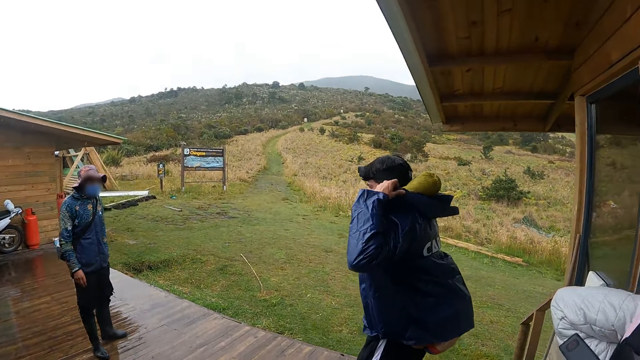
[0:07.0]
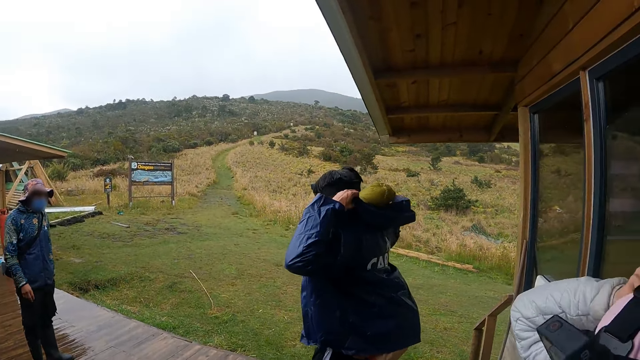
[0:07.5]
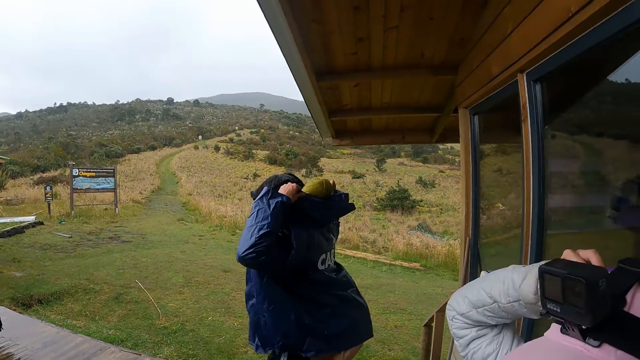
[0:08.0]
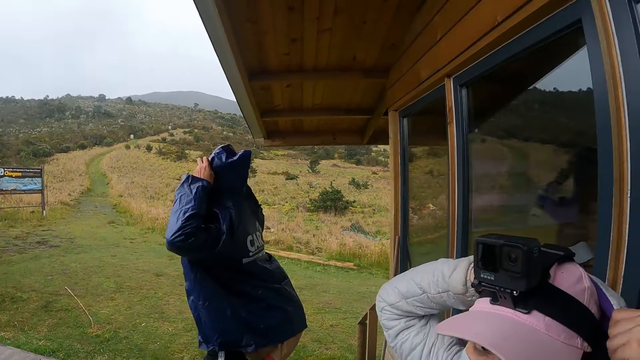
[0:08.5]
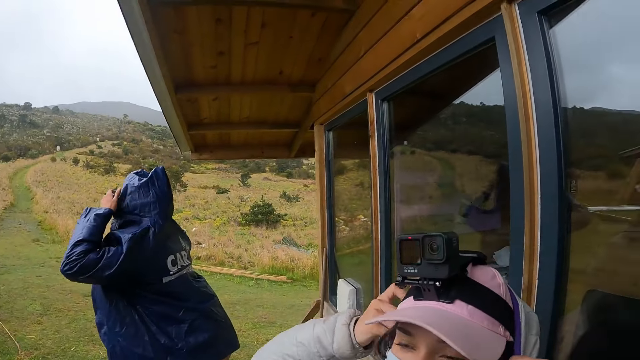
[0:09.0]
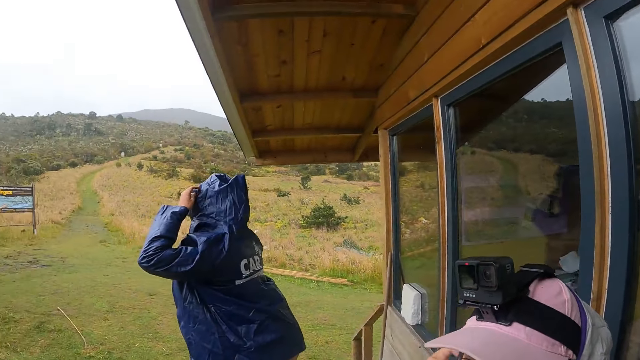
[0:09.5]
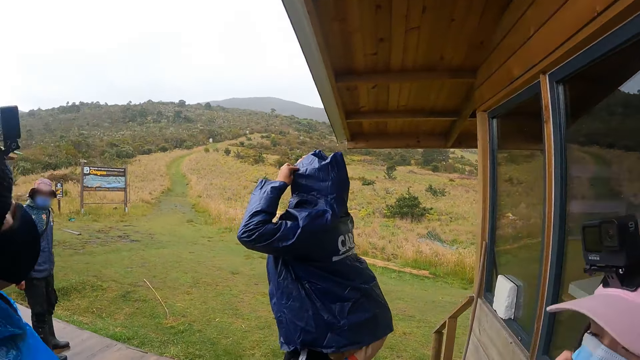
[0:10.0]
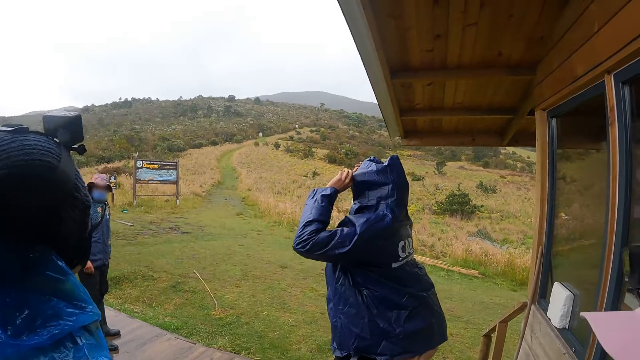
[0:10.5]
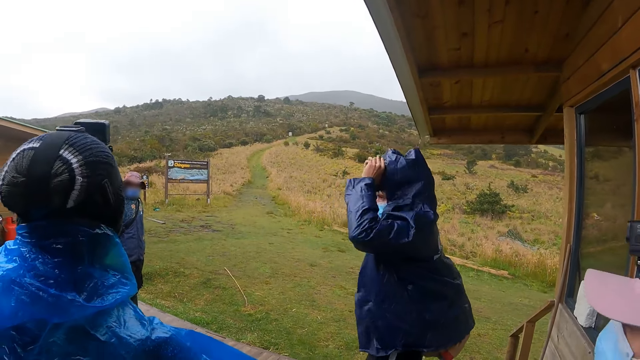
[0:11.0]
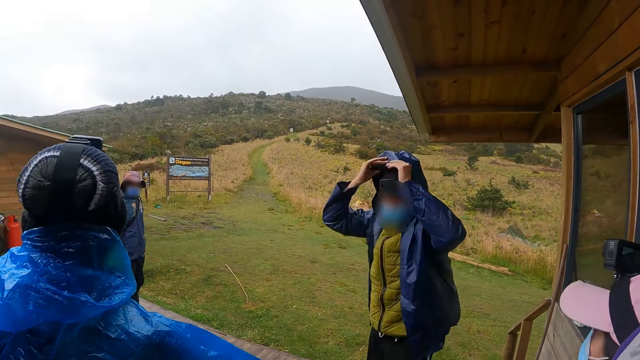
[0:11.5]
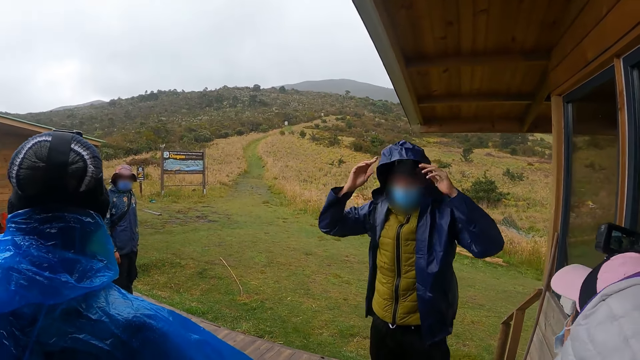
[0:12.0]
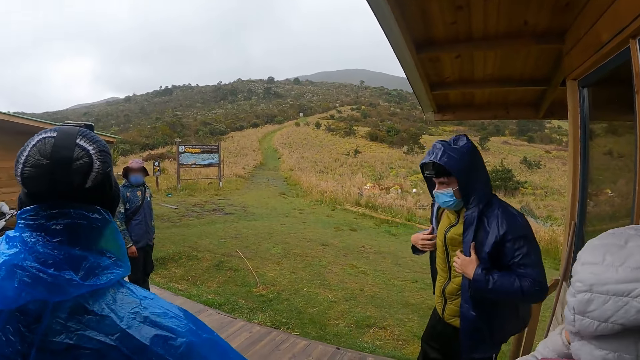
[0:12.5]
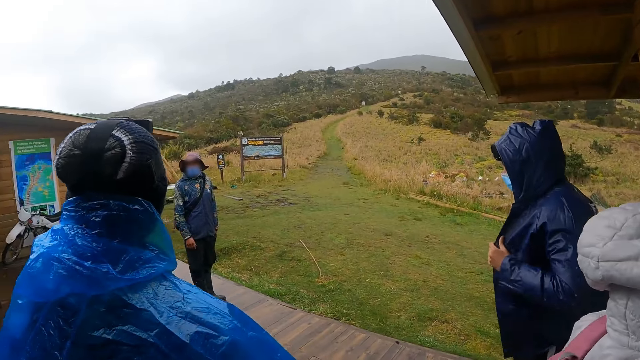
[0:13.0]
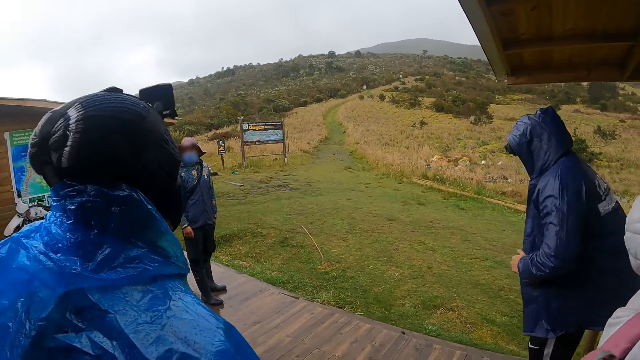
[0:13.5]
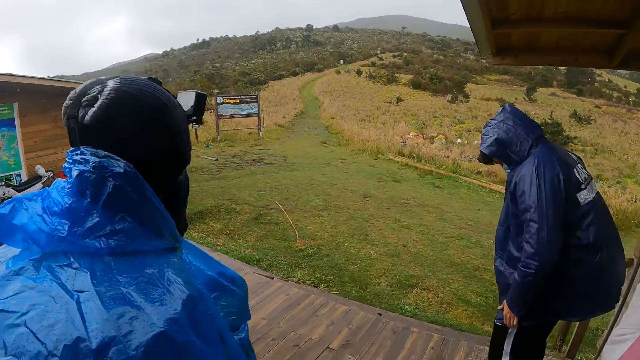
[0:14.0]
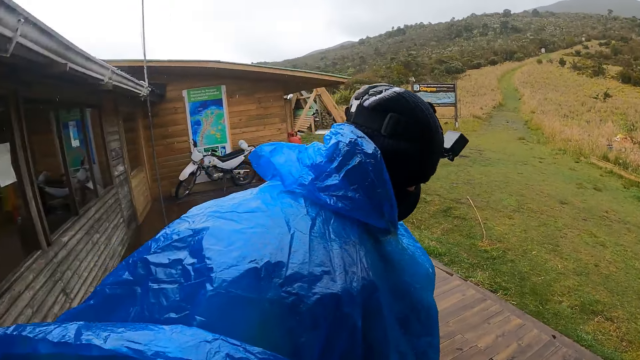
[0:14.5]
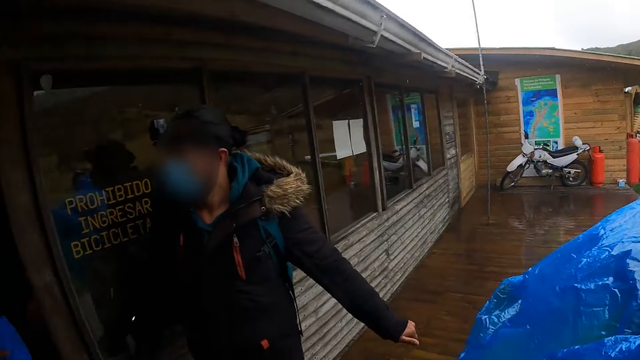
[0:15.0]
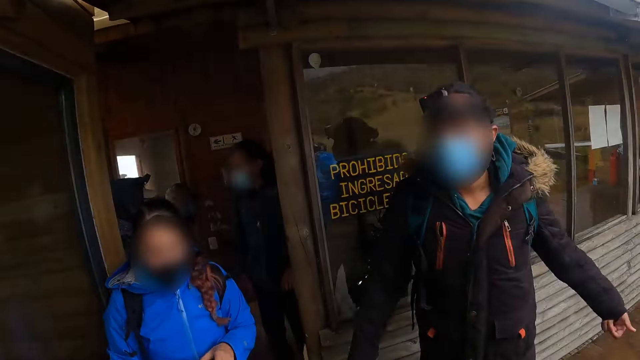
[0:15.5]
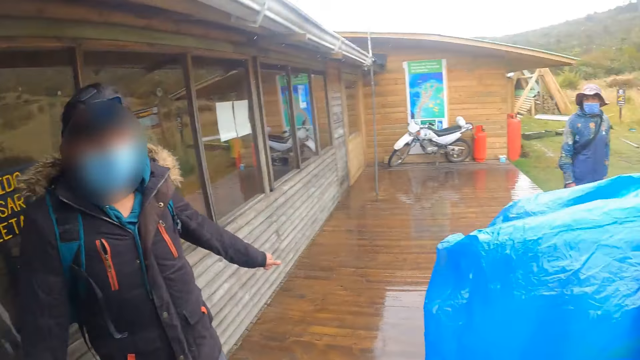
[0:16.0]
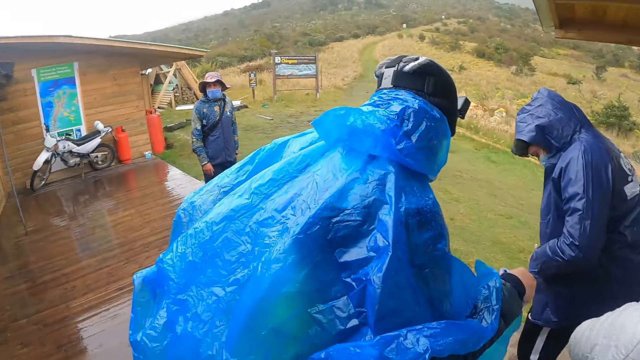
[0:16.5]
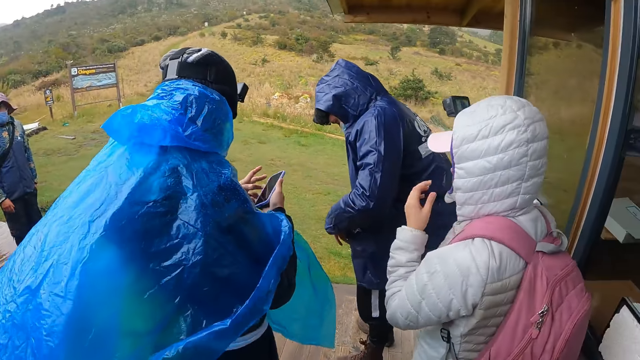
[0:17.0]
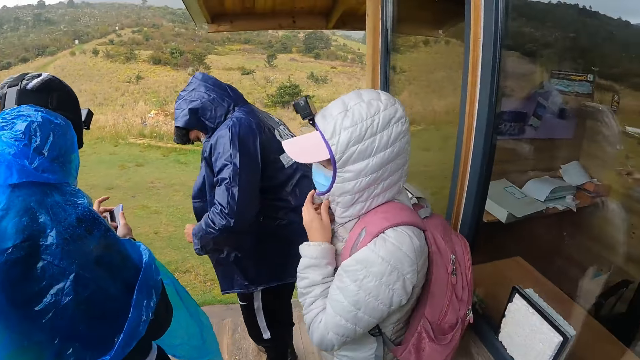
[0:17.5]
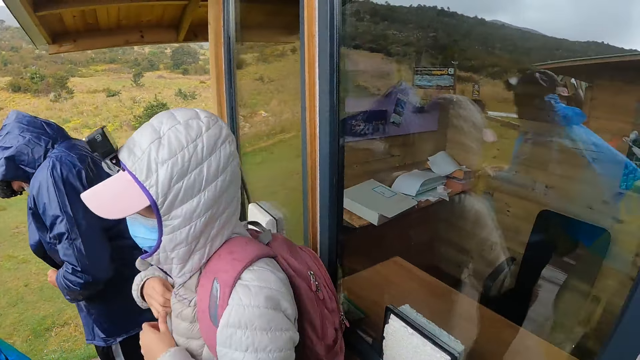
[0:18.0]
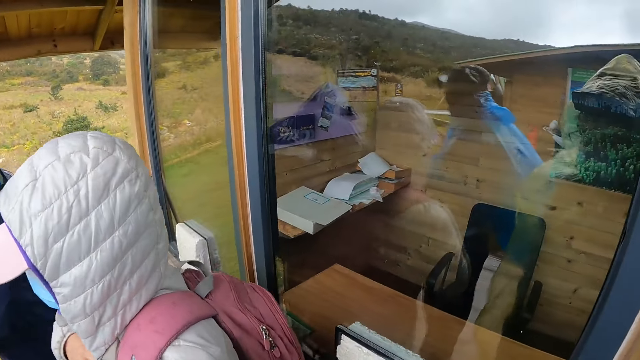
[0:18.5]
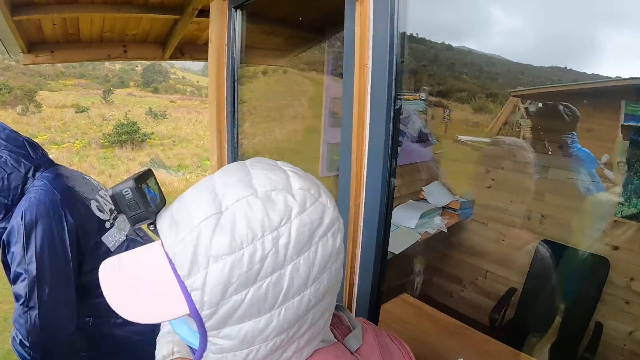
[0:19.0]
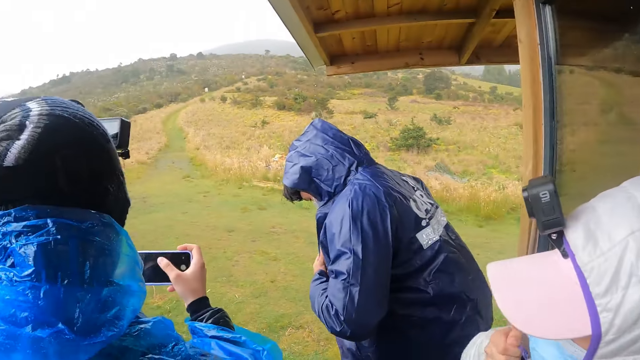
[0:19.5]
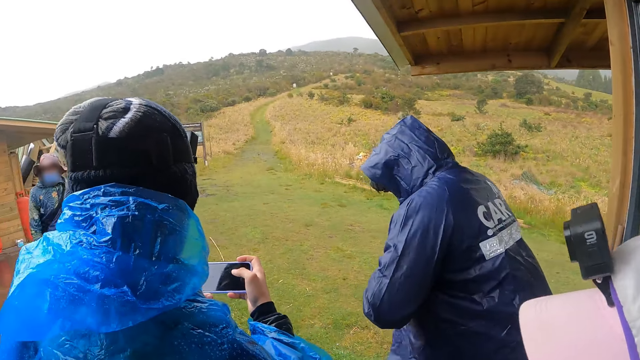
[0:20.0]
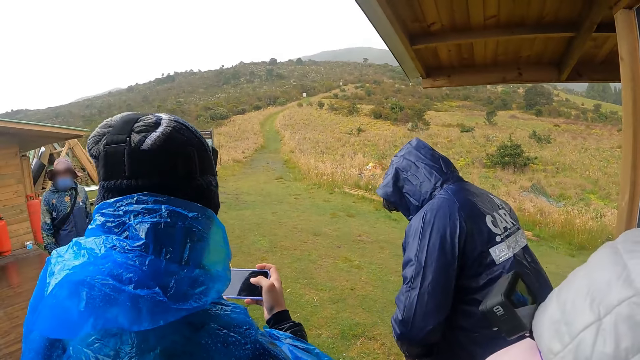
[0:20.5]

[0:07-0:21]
The man pulls the hoodie of his jacket over his head with his hands. The man adjusts his jacket with his hands. The man buttons his jacket with his hands. Another man operates a phone in his right hand with his left hand. The woman touches her face with her left hand.

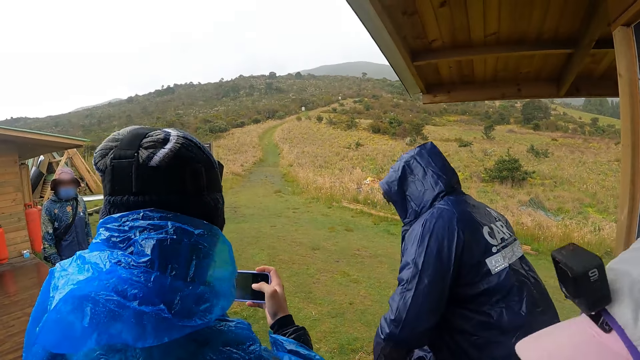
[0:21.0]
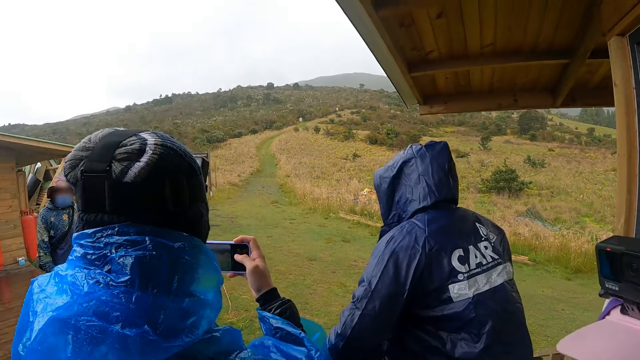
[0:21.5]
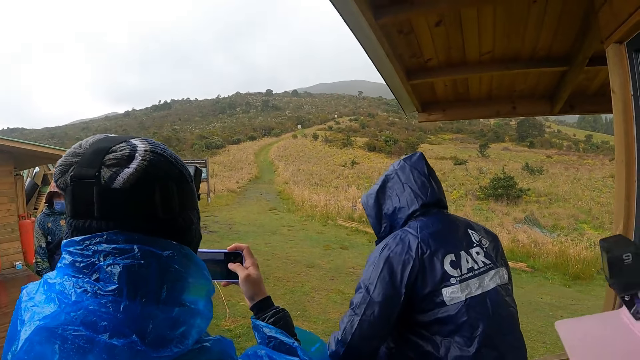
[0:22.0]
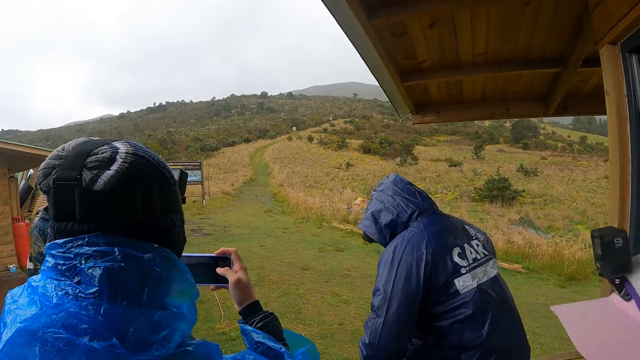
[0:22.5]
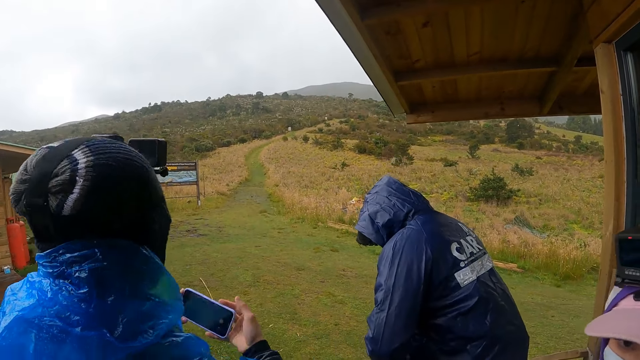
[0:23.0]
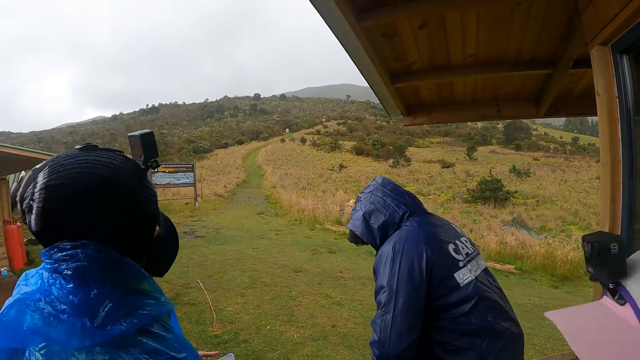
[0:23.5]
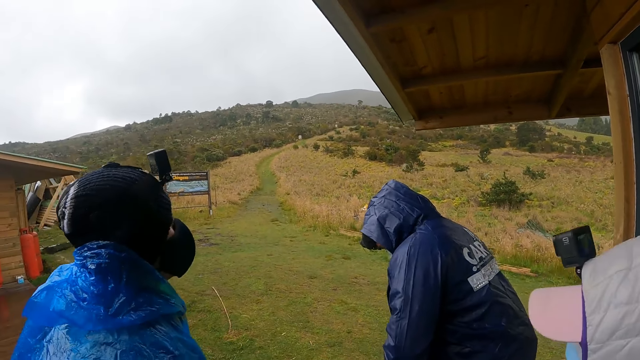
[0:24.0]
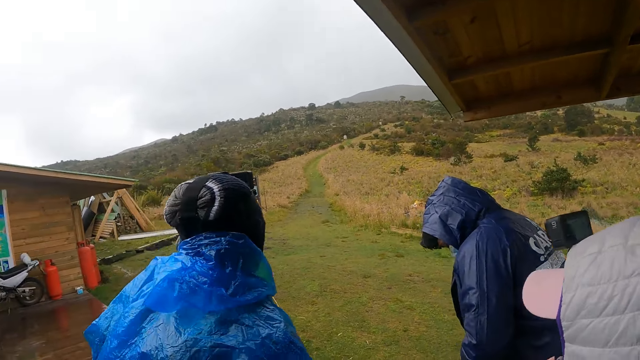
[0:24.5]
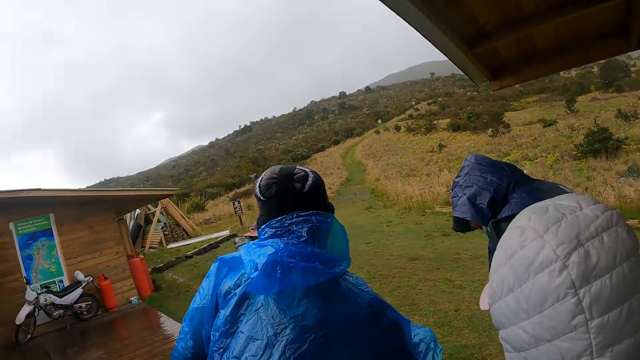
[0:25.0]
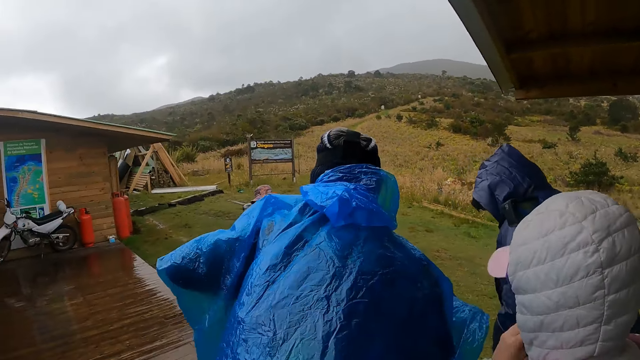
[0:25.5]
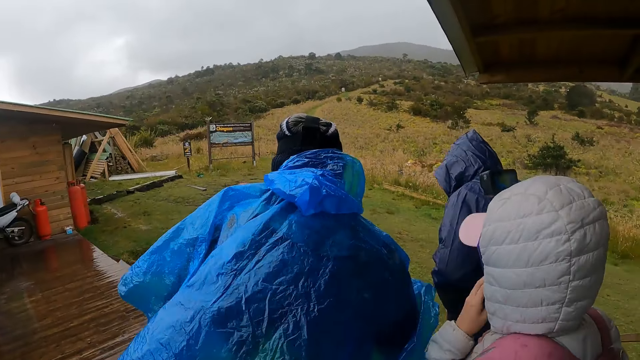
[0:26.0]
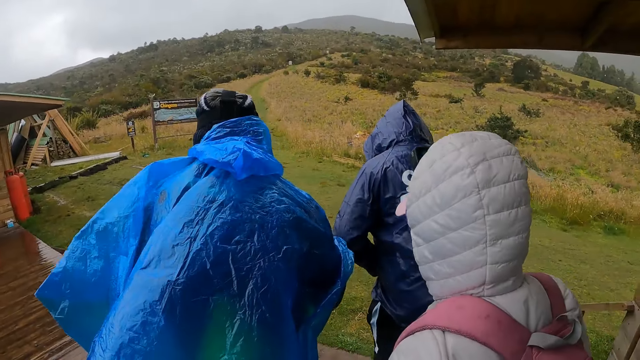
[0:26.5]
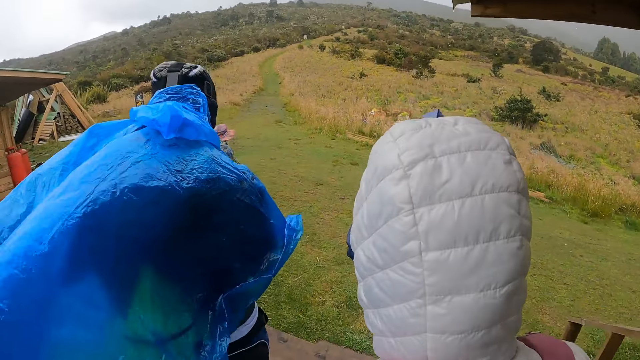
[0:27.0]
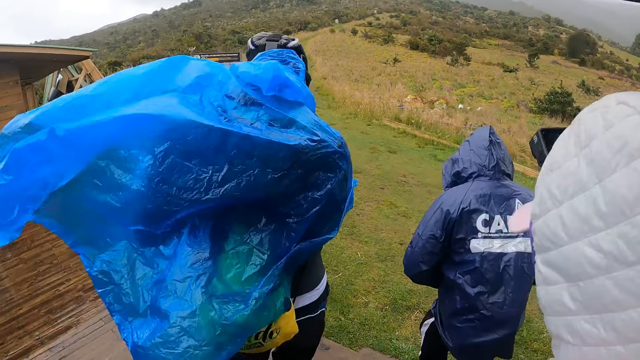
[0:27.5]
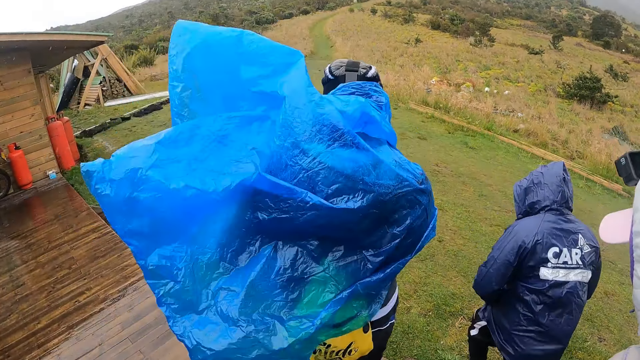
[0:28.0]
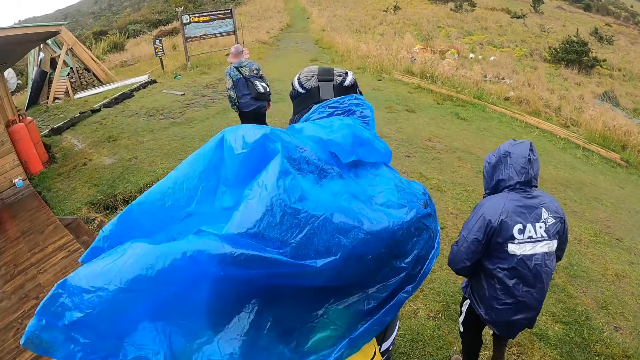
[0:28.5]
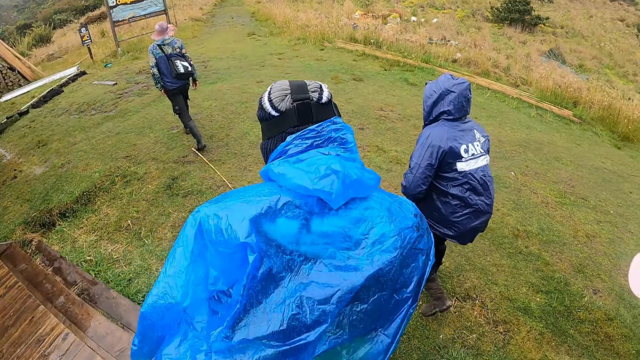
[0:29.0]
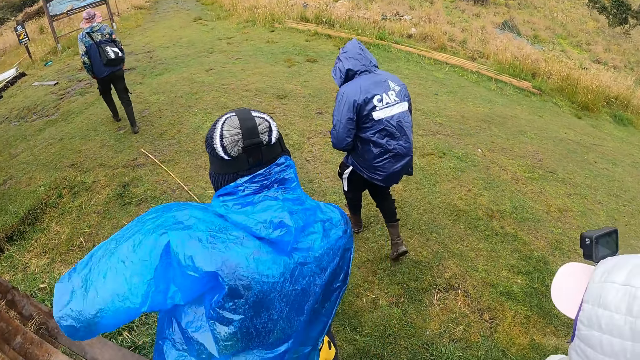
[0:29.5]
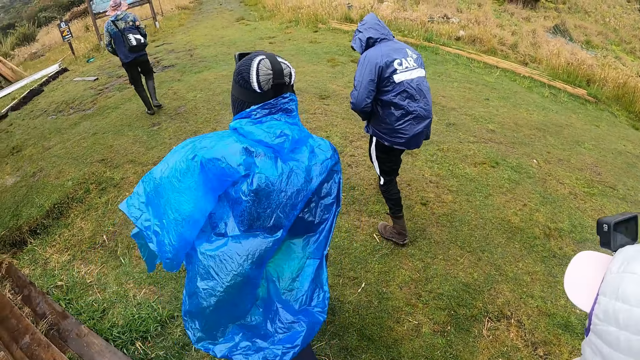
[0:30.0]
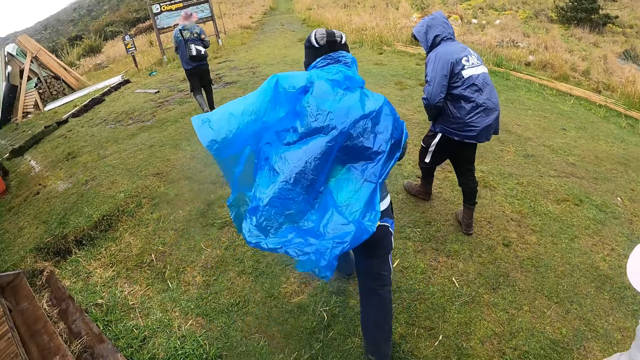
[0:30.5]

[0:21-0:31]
The camera wearer walks in the area.
